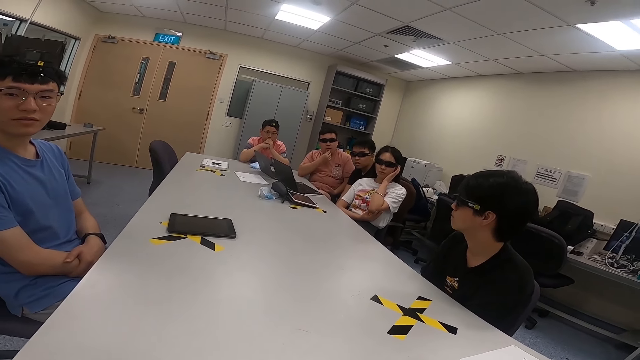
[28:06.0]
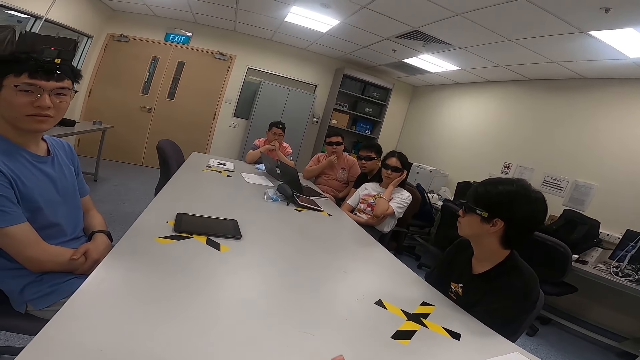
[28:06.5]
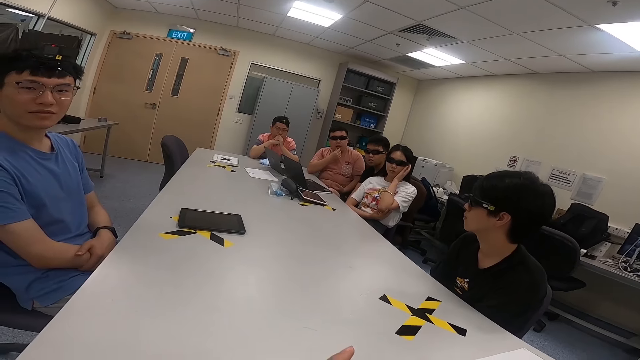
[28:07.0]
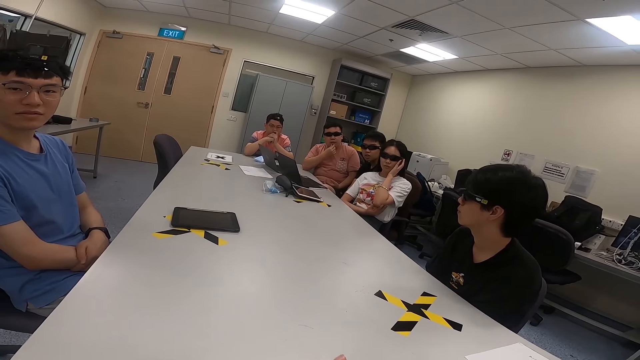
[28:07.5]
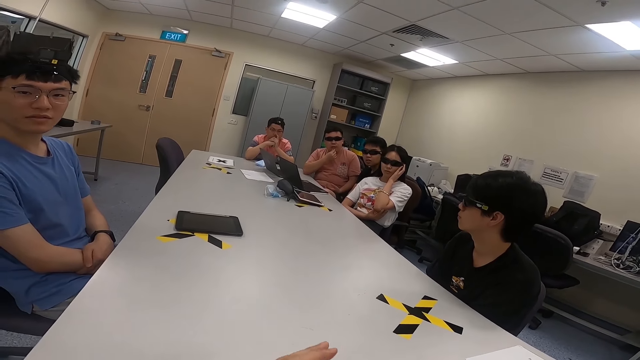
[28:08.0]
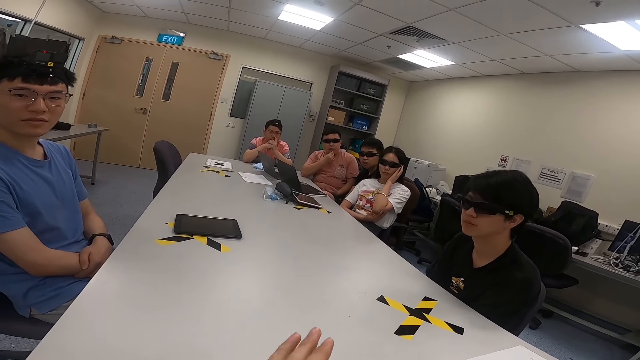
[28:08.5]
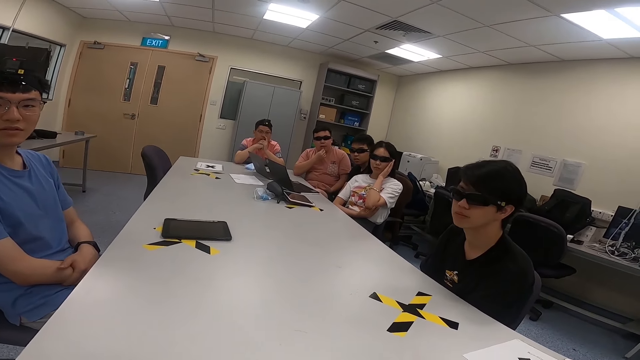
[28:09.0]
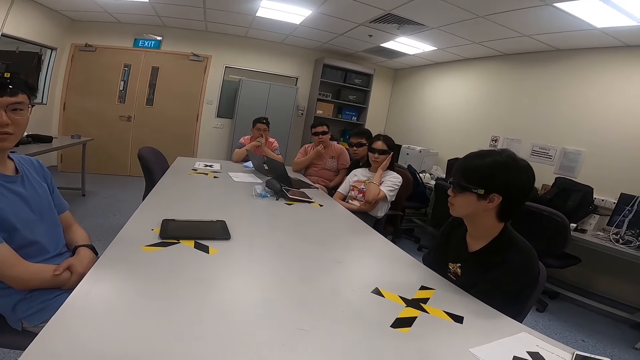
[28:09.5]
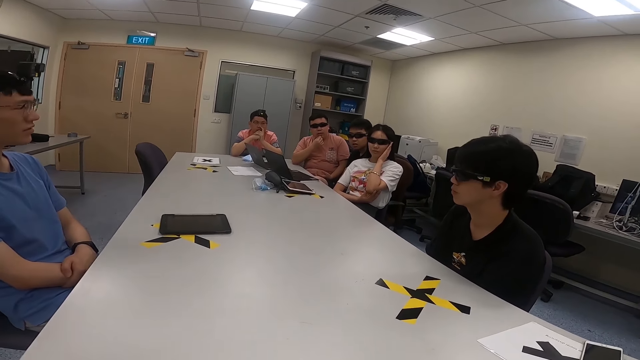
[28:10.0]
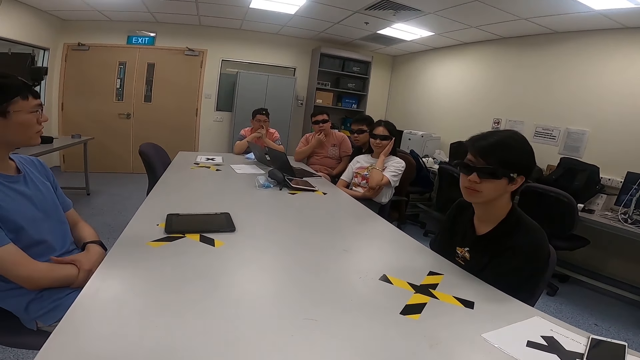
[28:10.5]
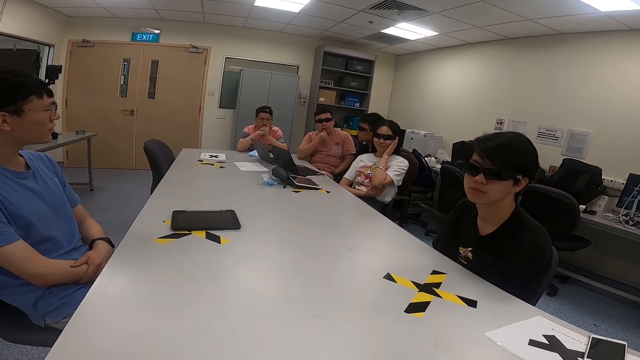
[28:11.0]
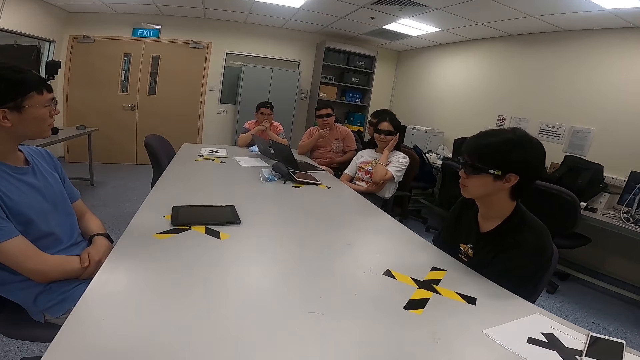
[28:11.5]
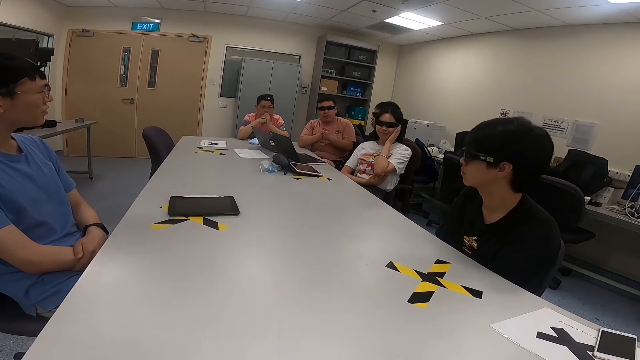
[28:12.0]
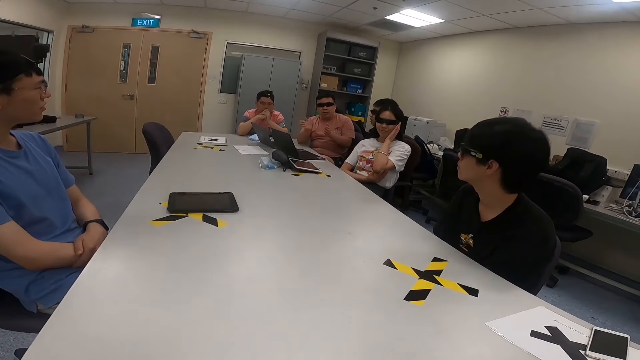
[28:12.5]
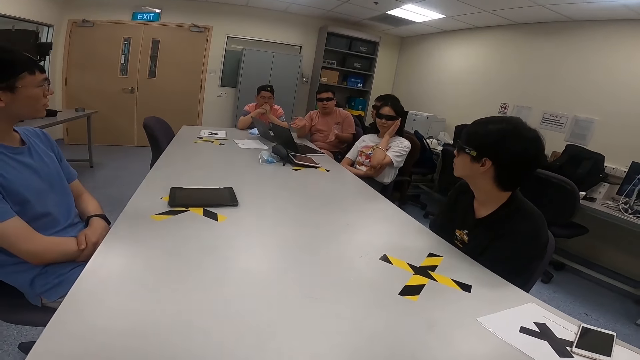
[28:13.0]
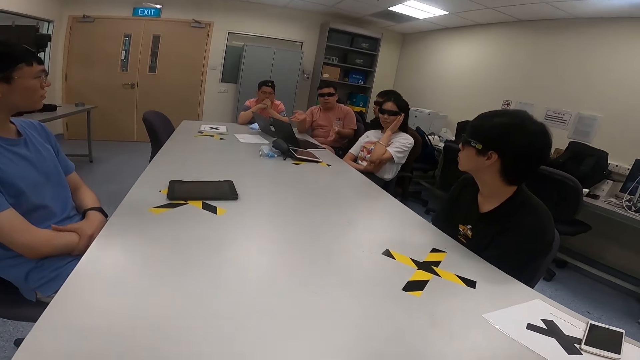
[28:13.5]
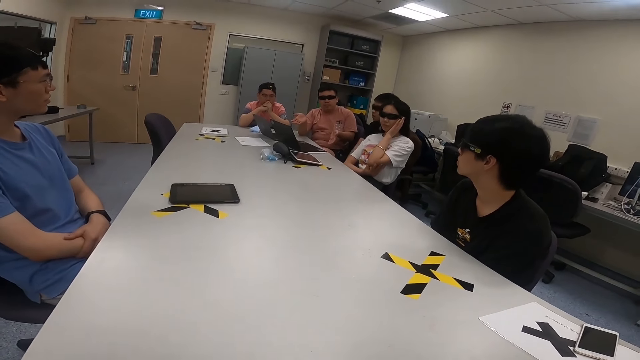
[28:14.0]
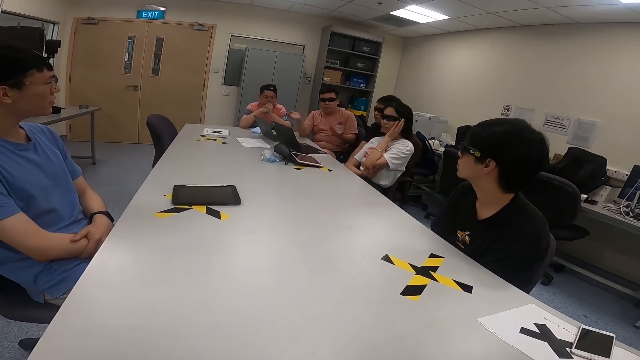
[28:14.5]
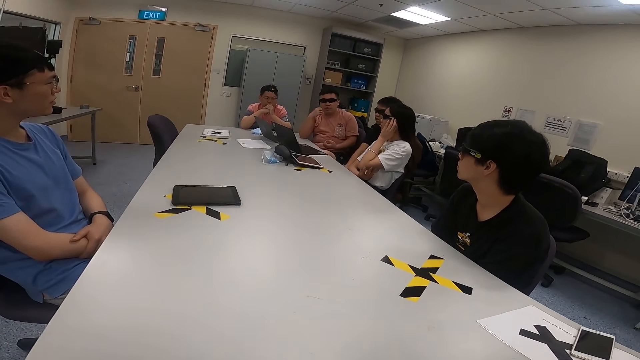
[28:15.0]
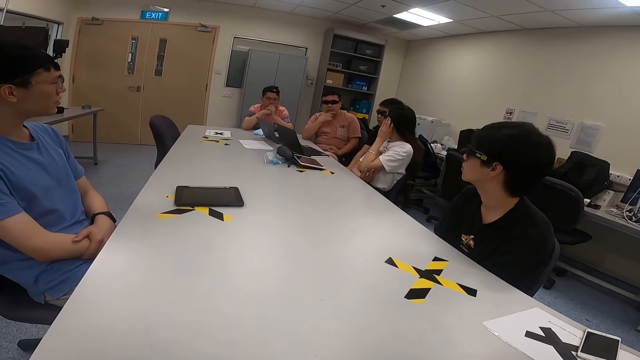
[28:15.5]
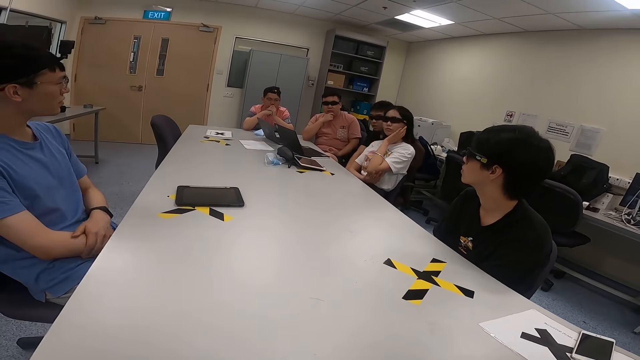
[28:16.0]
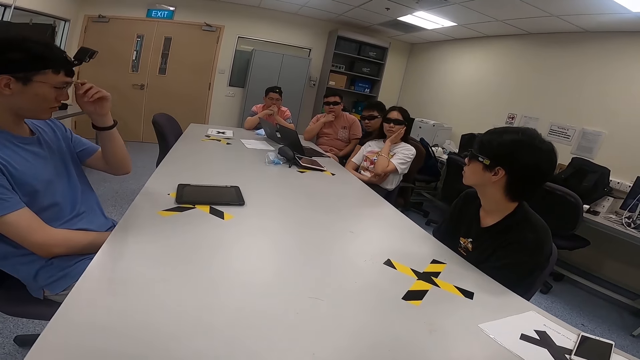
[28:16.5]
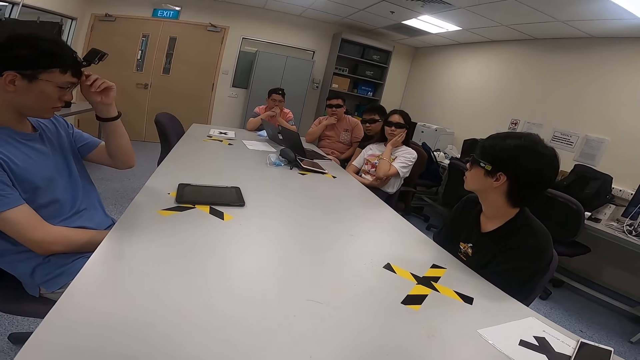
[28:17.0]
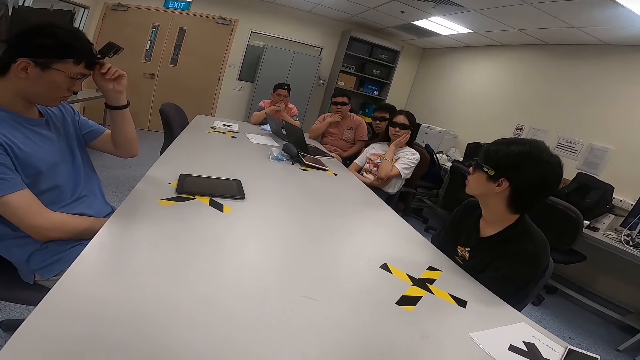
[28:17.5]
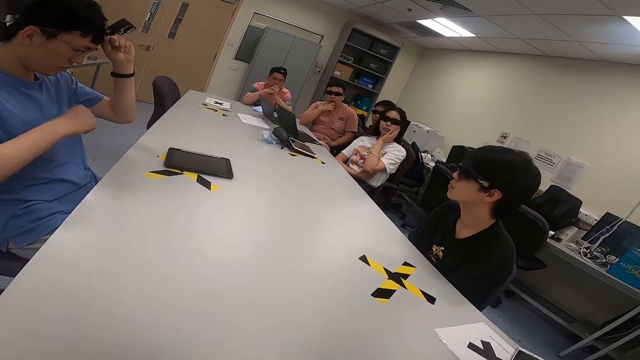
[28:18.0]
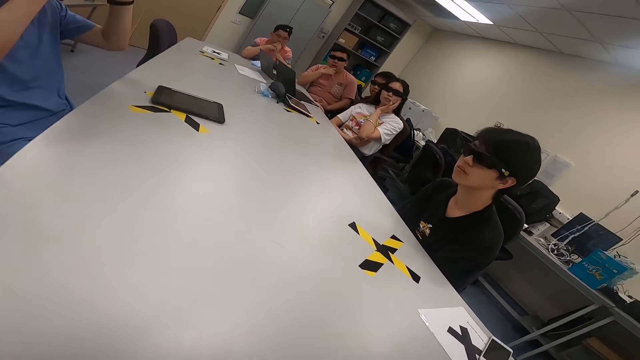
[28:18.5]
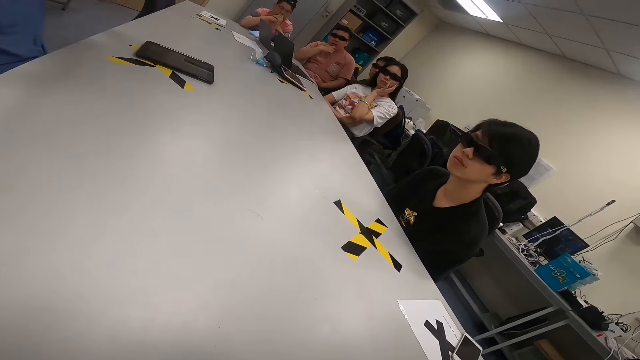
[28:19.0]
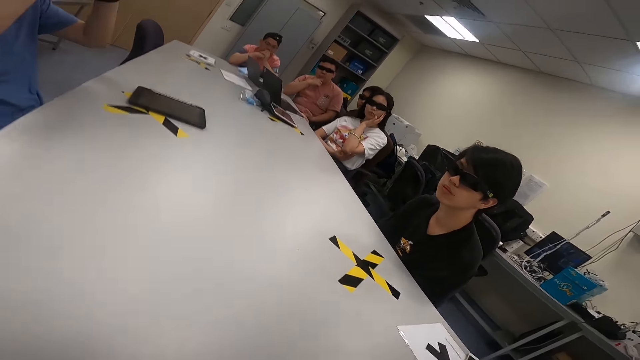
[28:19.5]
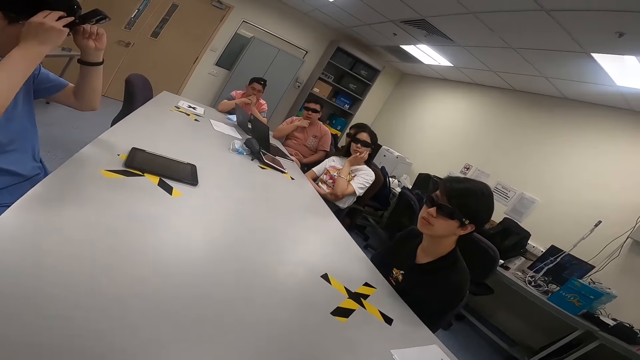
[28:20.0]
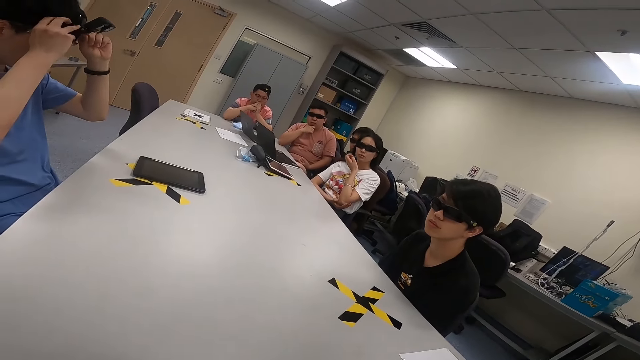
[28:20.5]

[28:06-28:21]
The camera wearer moves his hands. He moves his hands again. A man lifts hands. The man moves his hands. The man touches his chin. Another man touches a camera. The camera wearer lifts his left hand.

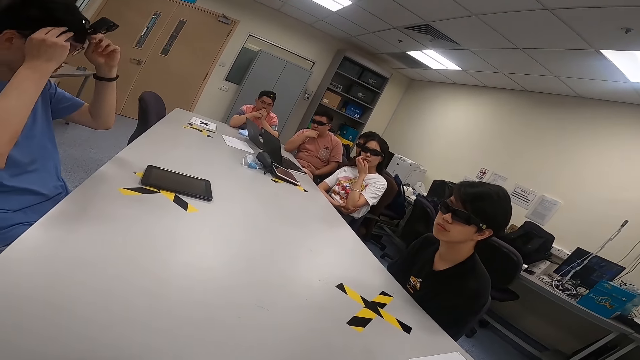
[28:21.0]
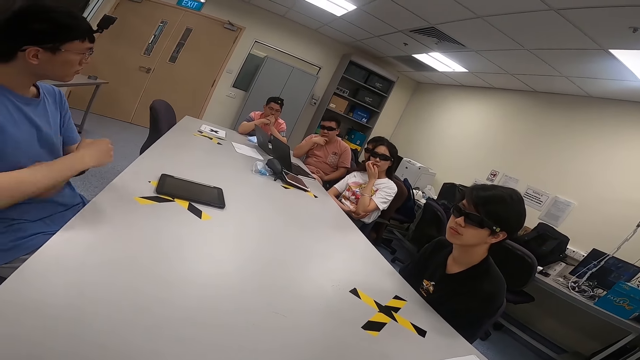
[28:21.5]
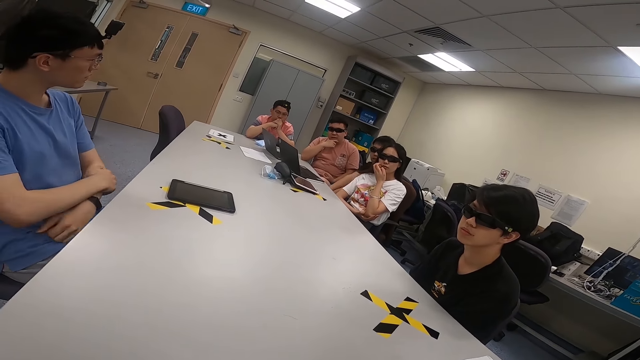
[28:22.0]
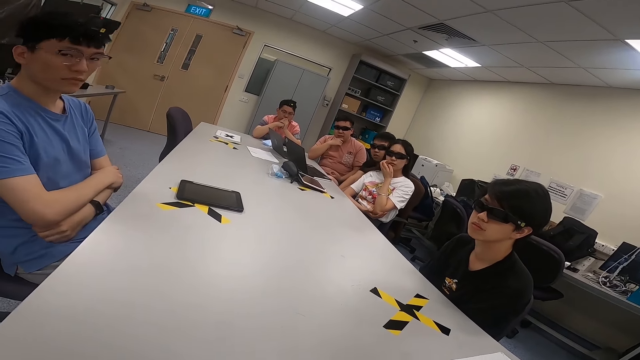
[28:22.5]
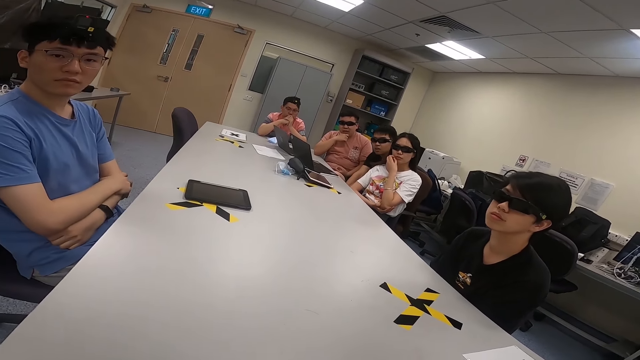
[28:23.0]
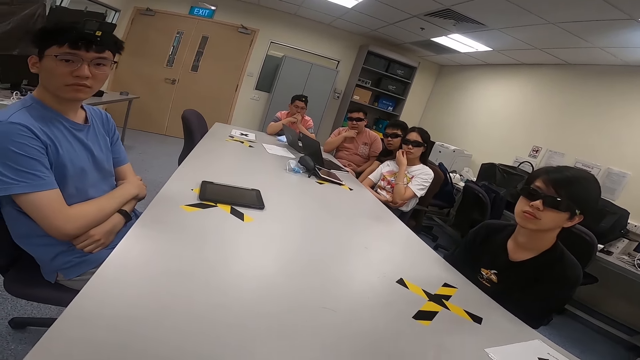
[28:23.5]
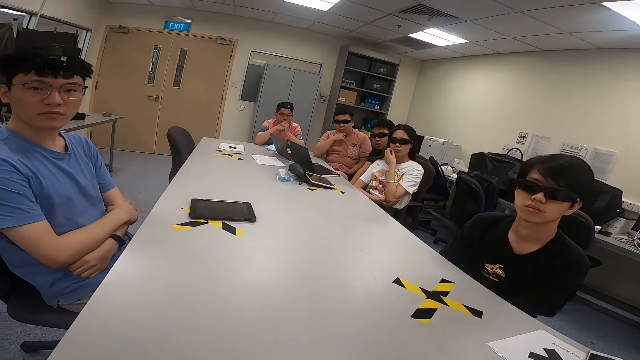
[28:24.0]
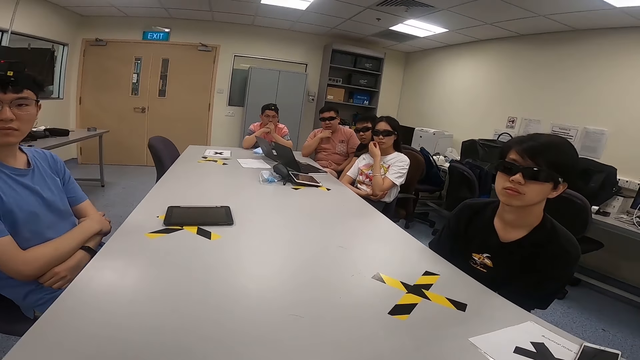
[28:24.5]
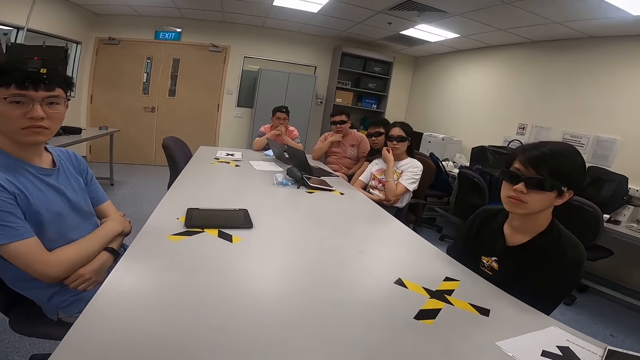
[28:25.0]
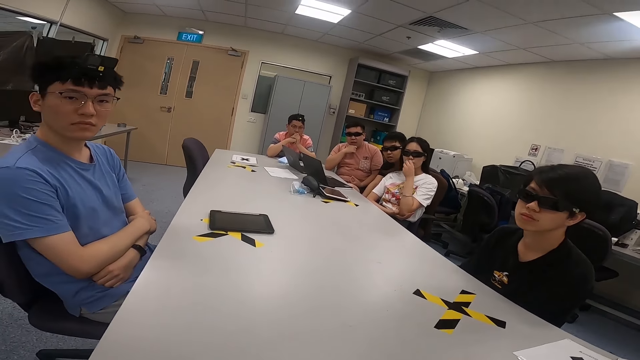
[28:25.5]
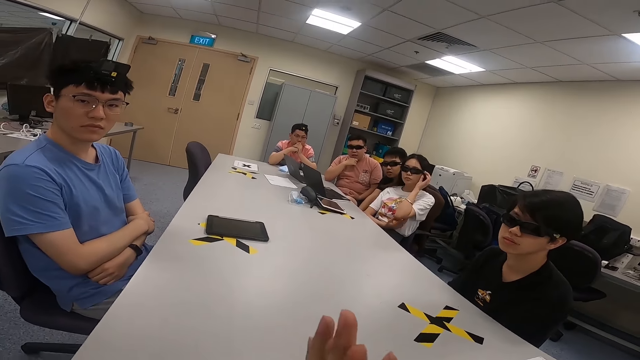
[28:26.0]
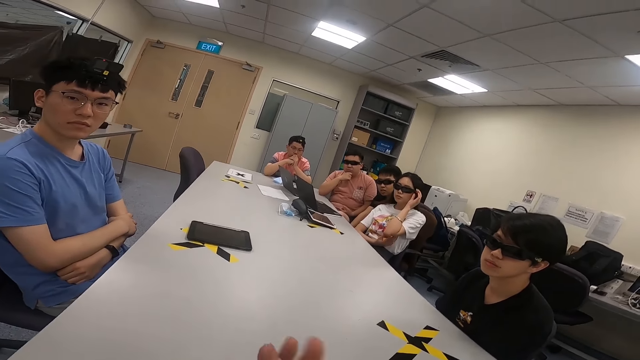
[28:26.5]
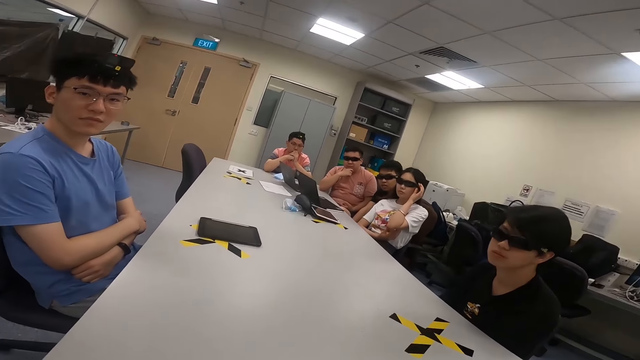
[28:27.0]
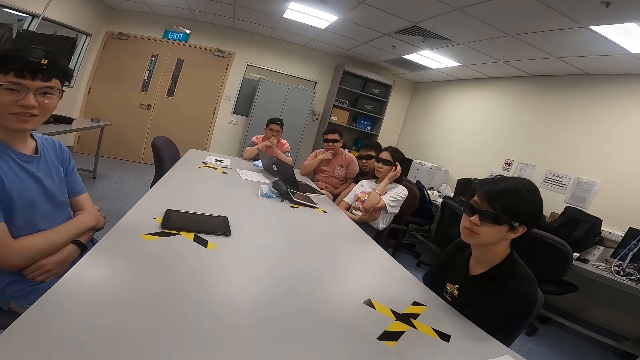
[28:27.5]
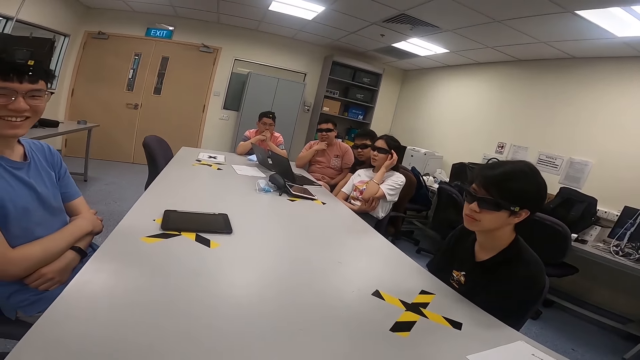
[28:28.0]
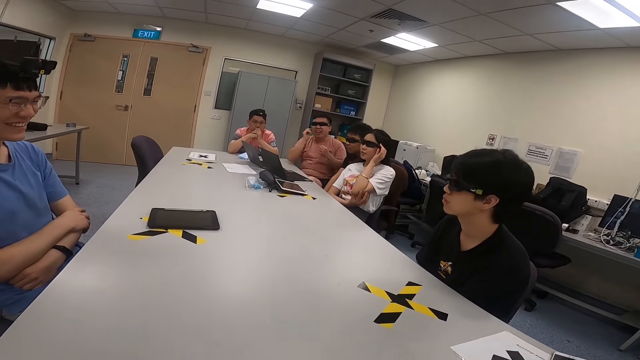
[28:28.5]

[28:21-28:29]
A man leans forward. A woman scratches her face. Another man nods his head. The camera wearer moves his hands.
